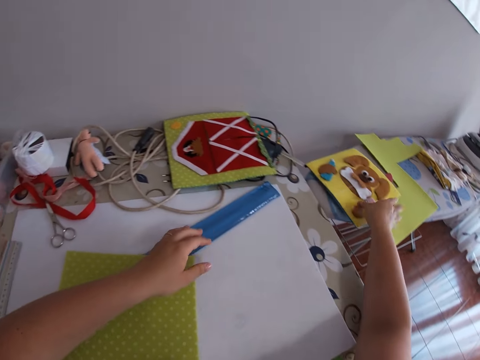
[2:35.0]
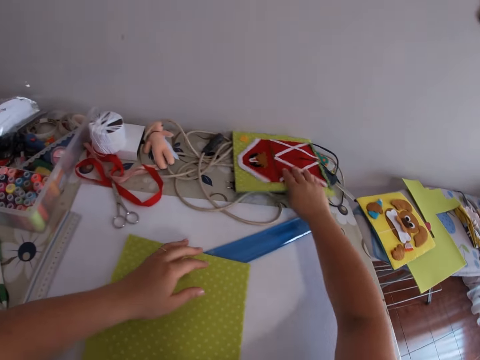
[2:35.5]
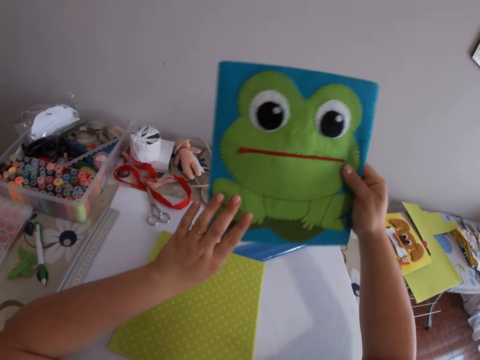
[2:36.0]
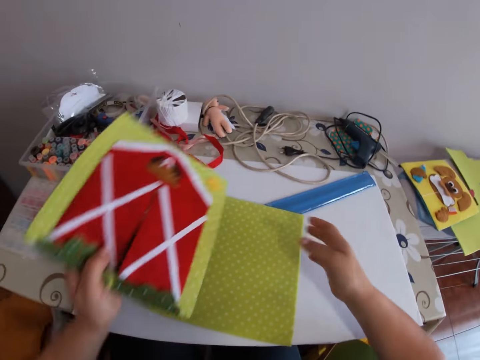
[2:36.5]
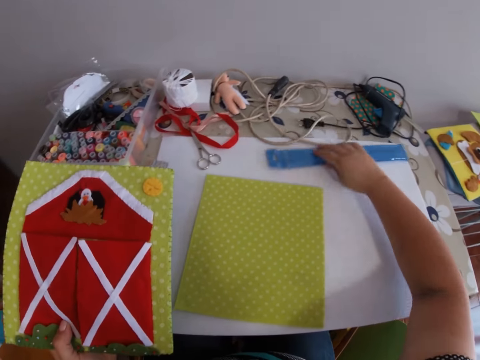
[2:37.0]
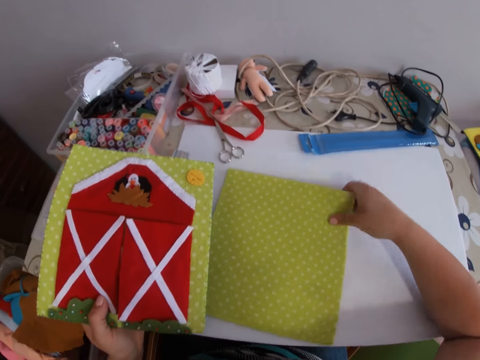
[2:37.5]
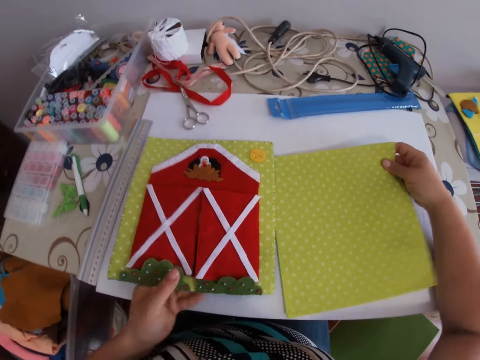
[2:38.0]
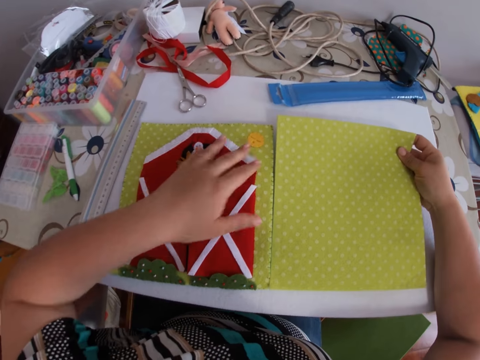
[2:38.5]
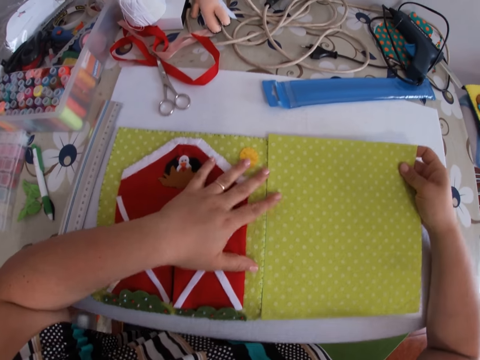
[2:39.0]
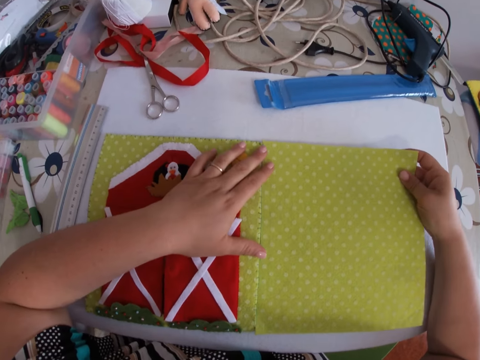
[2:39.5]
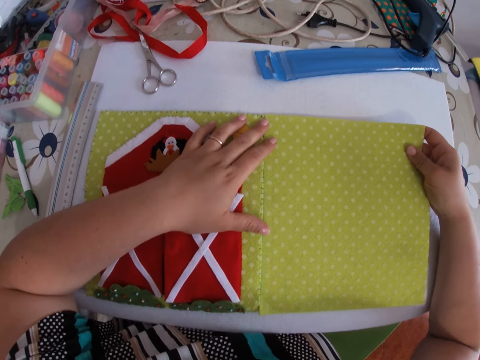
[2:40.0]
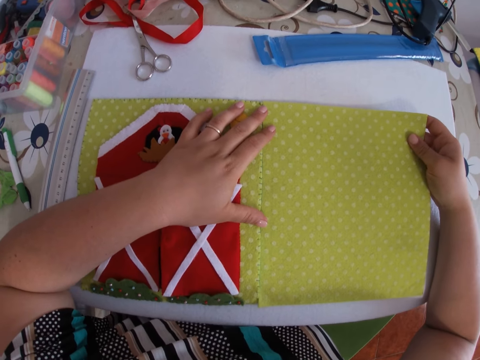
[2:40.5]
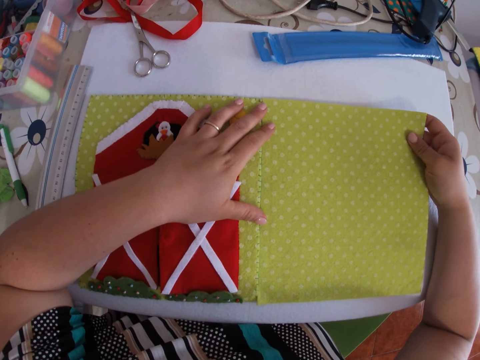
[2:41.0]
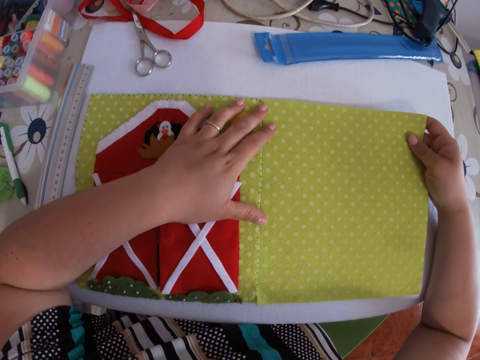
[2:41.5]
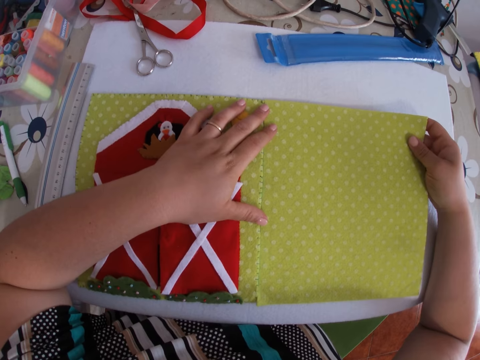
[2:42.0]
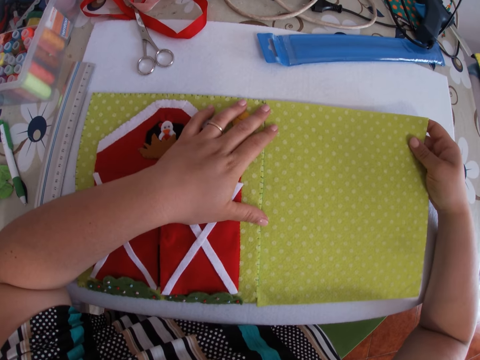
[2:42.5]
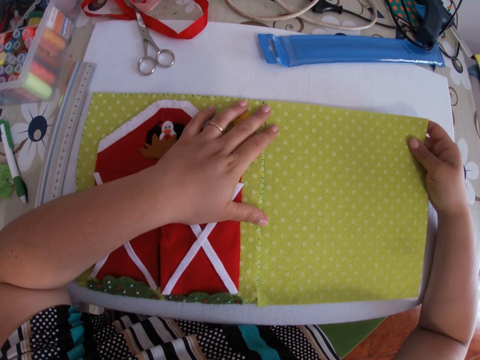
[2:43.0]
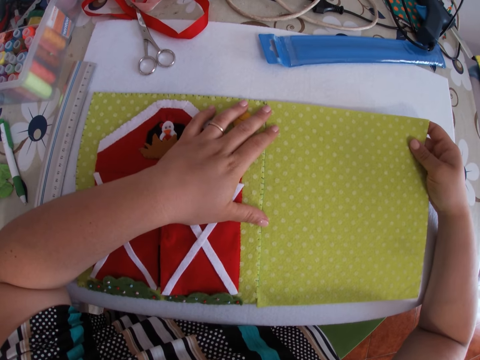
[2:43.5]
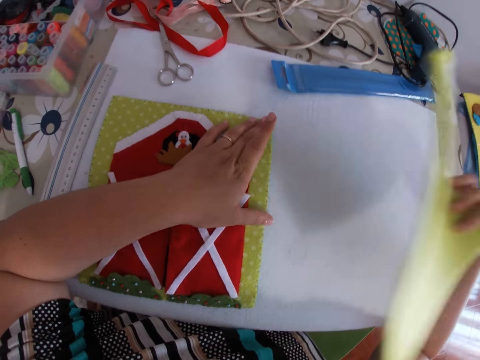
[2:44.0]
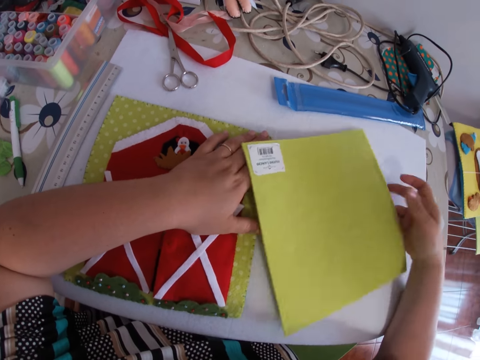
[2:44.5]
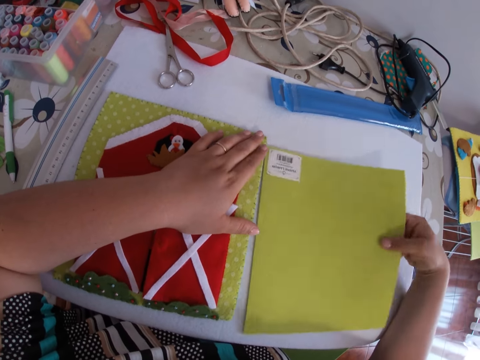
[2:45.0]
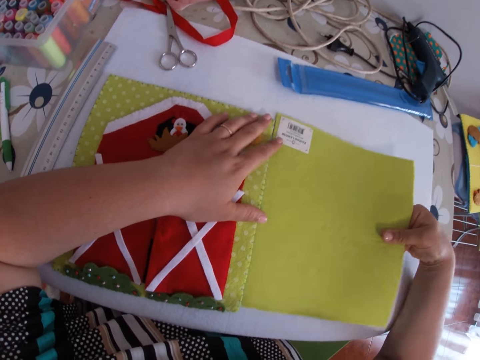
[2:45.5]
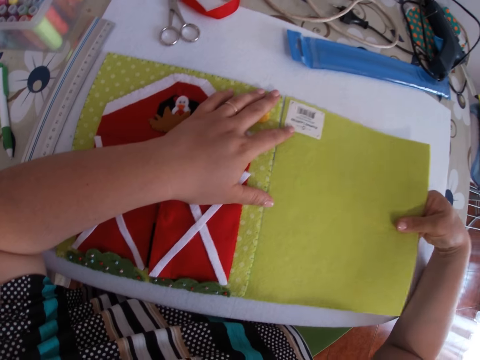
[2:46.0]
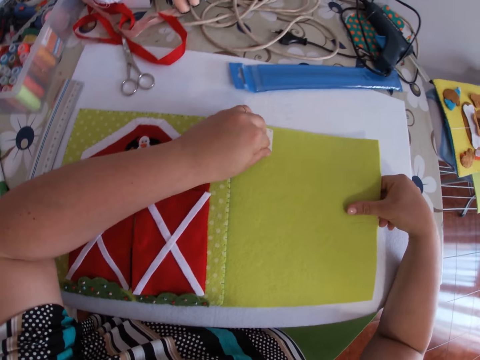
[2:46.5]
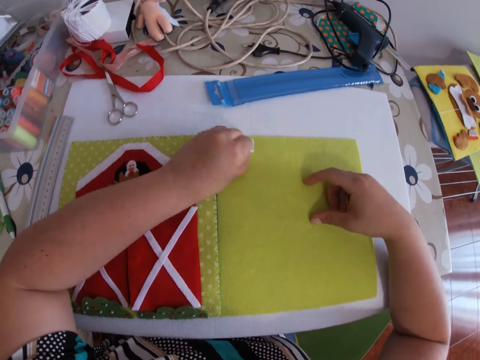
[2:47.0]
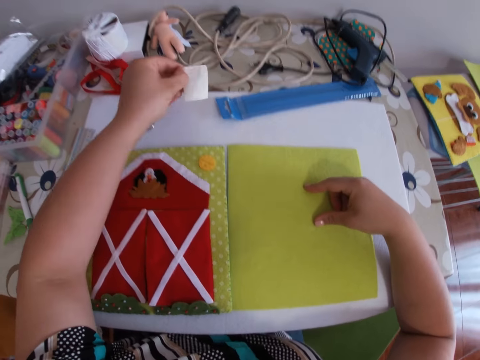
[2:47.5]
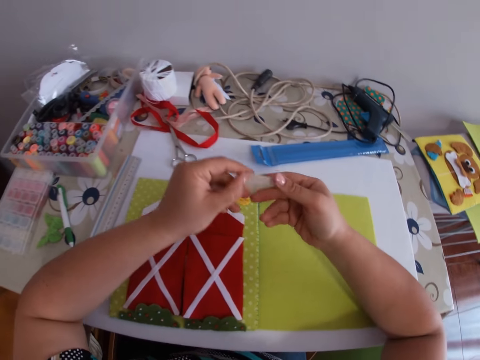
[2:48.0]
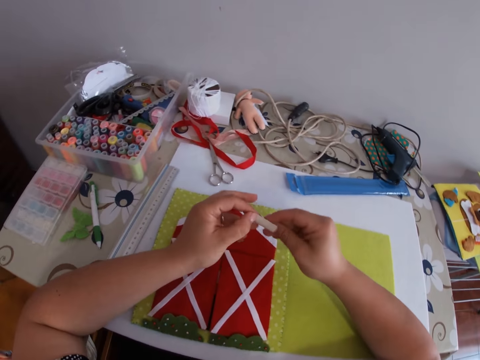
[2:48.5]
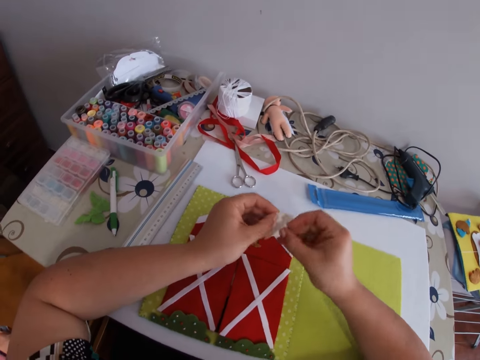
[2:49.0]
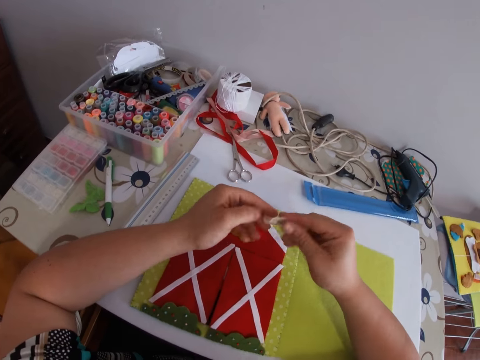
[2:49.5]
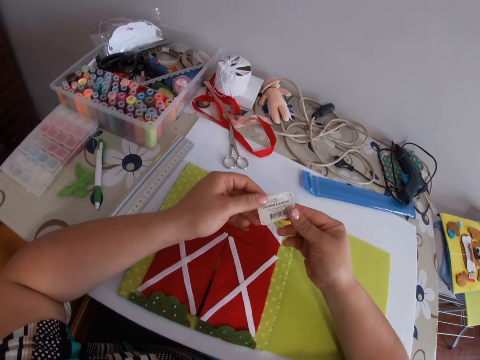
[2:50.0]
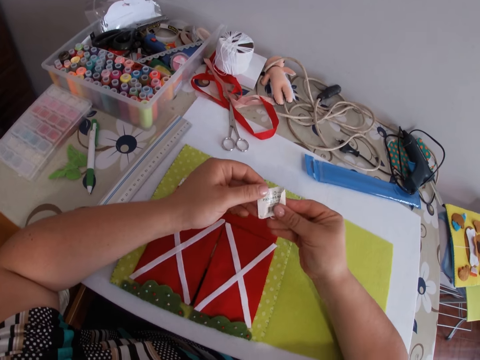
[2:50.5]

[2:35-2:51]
The camera wearer drops the colored foam on the pressing board with her right hand. She picks up the other colored foam or card from the table with her right hand. She turns the card. She pushes the ruler pack forward with her right hand. She picks up the piece of cloth. She places both foams beside each other on the table with both hands. She measures a piece of cloth with the other piece. She turns the measured foam down with her right hand. She measures the piece of cloth with the other piece. She removes the label on the back of the measured foam with her right hand. She squeezes the label with both hands.

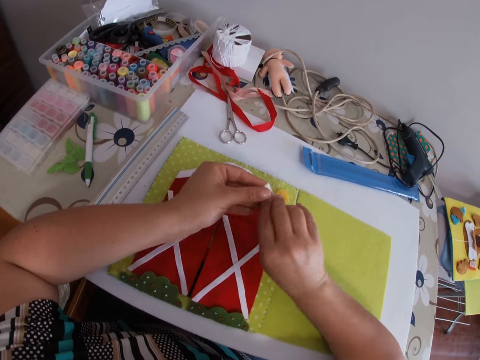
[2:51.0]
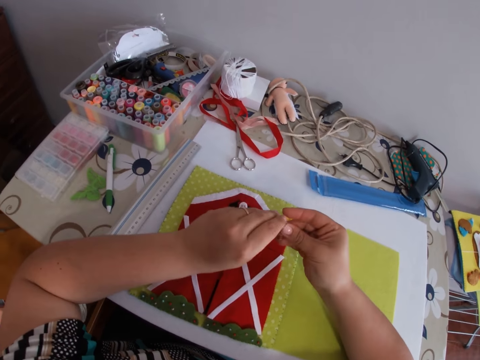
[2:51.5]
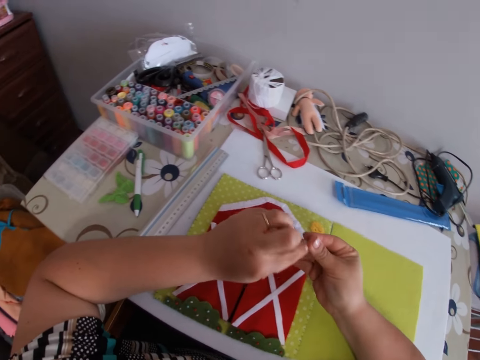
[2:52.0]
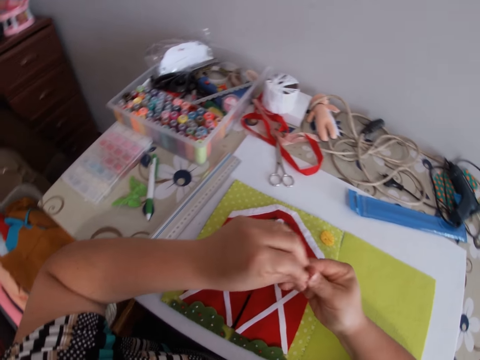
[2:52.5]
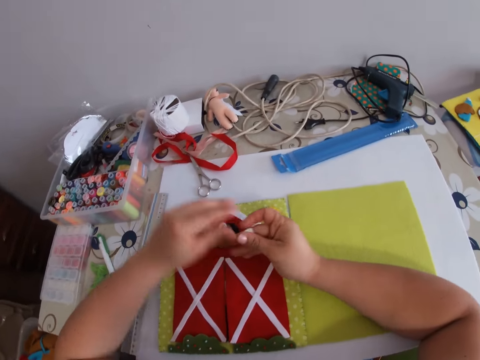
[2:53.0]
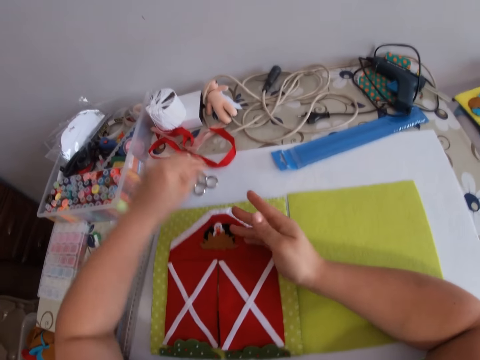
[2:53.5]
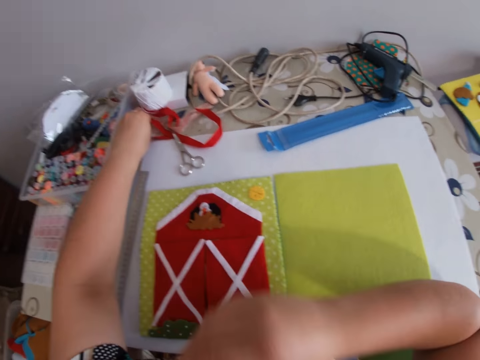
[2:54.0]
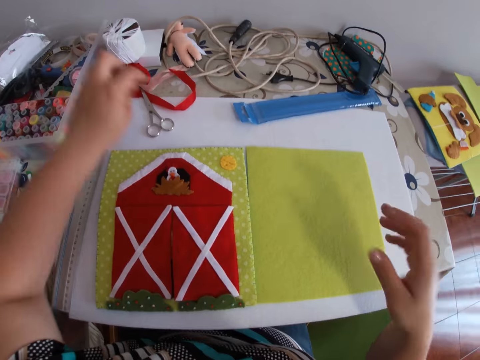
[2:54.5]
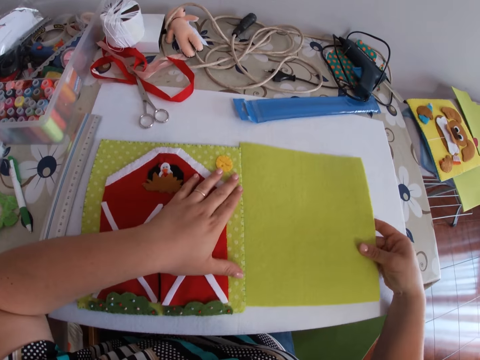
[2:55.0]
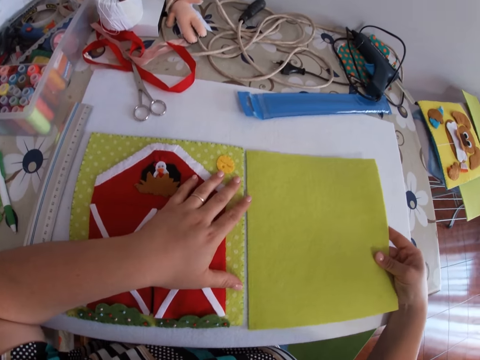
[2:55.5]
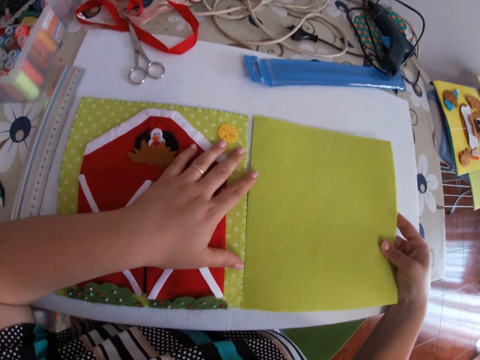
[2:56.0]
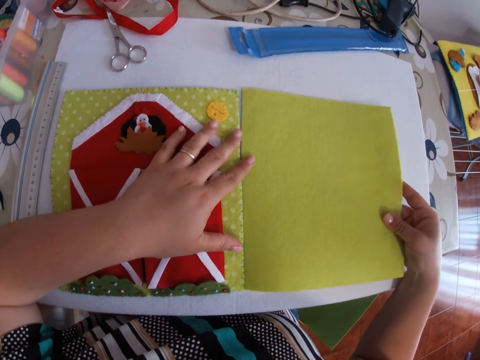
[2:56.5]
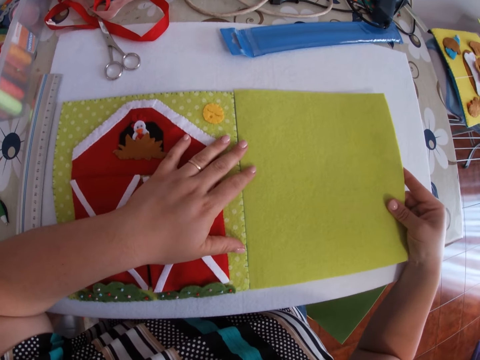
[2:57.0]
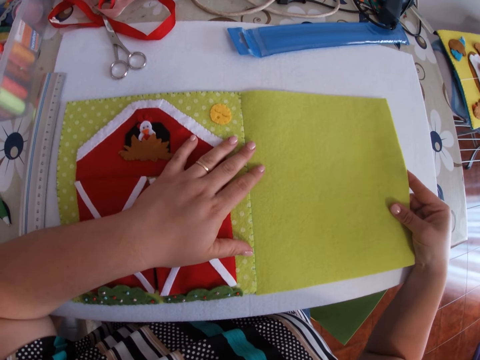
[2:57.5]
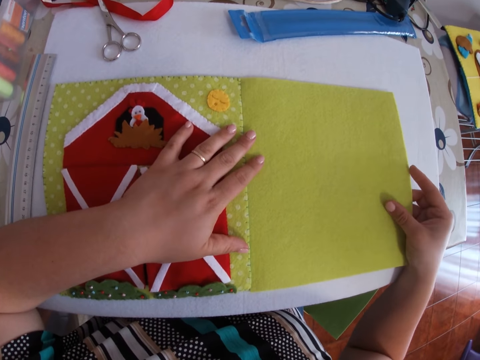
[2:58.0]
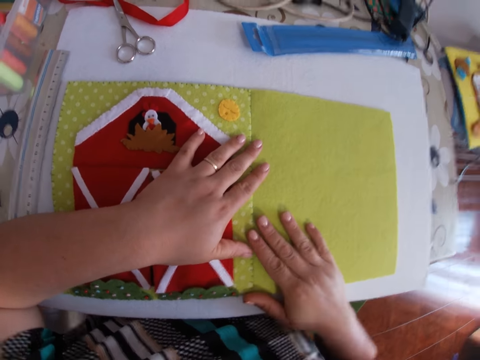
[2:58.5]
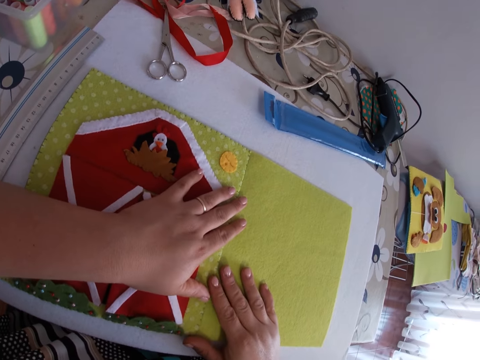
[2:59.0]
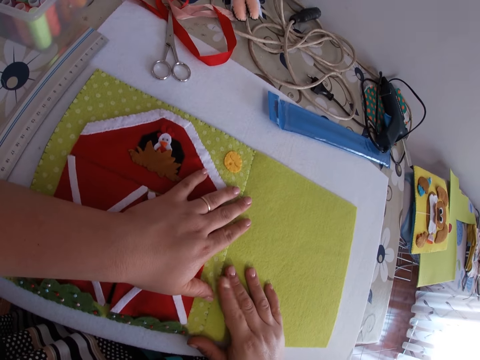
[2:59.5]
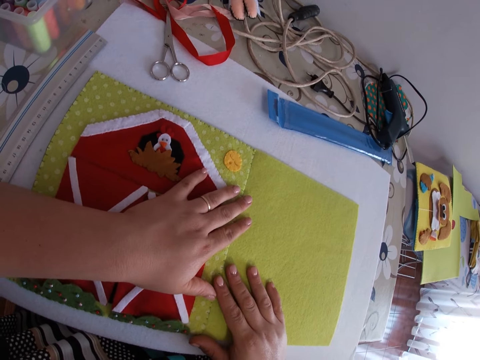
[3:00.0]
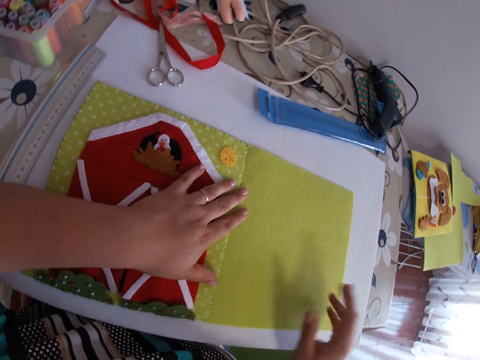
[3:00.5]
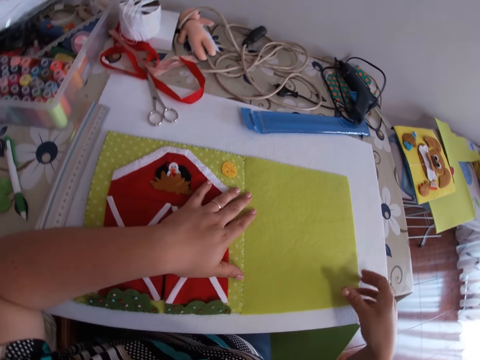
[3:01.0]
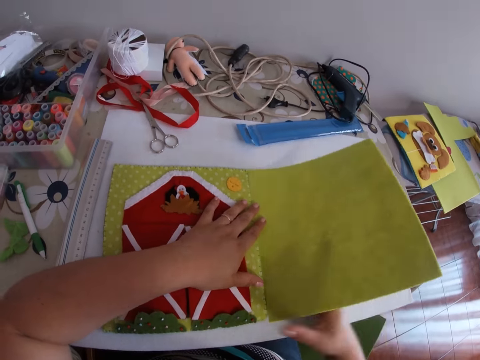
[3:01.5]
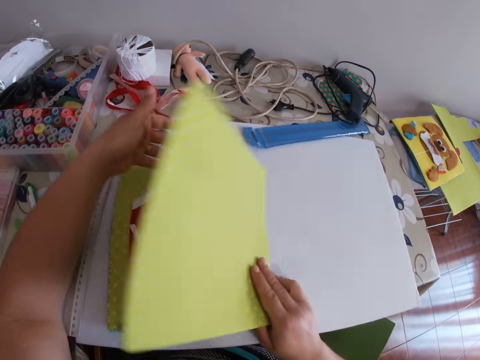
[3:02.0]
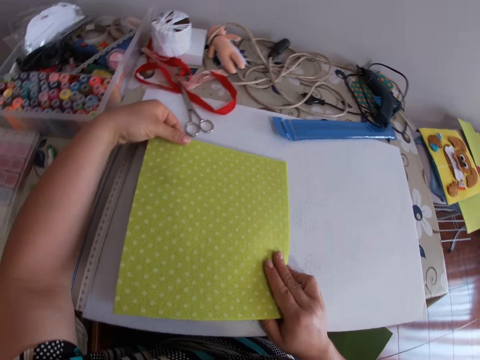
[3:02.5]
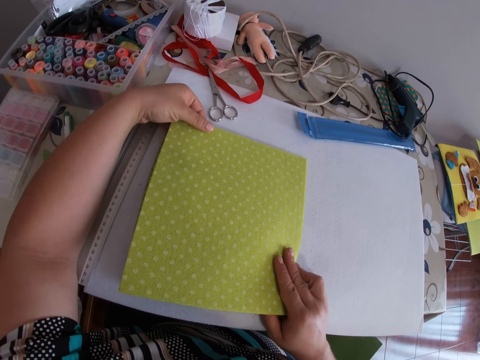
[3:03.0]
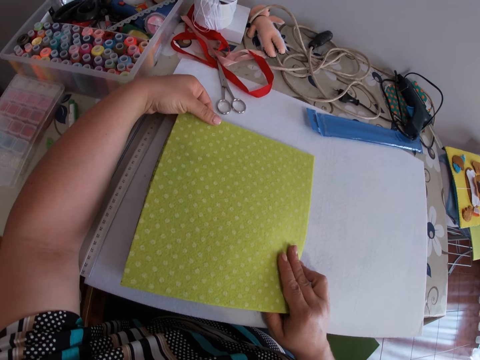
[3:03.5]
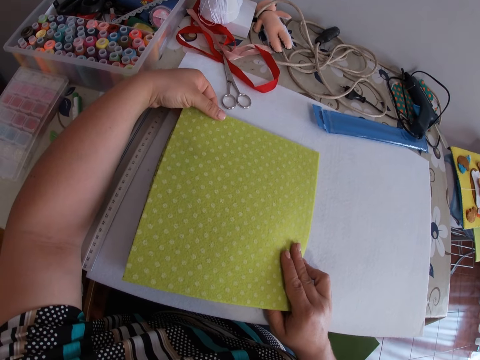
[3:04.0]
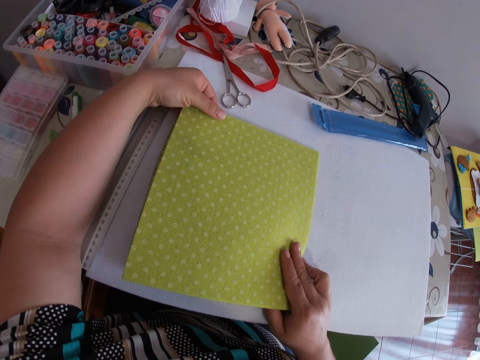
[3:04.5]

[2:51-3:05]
The camera wearer folds the sticker or label. He drops the label on the table with his left hand. He places both foams beside each other on the table with both hands. He measures a piece of cloth with the other piece. He flips the measured foam with his right hand.
